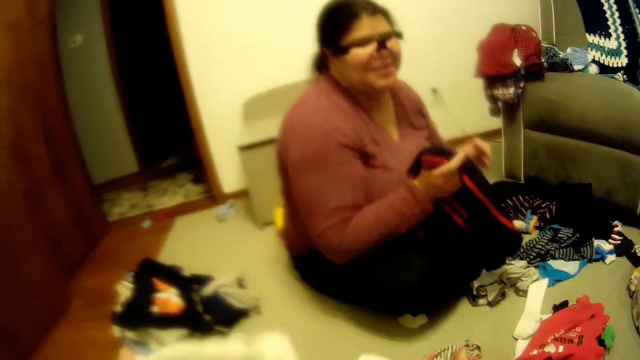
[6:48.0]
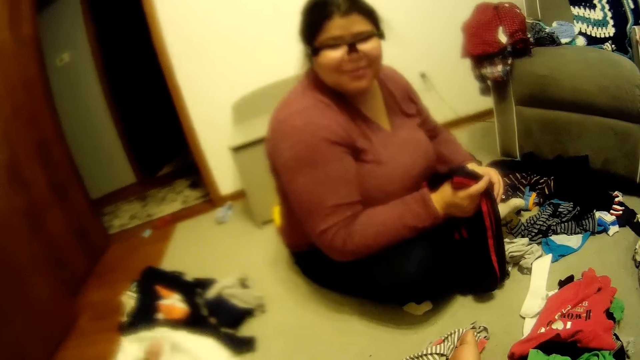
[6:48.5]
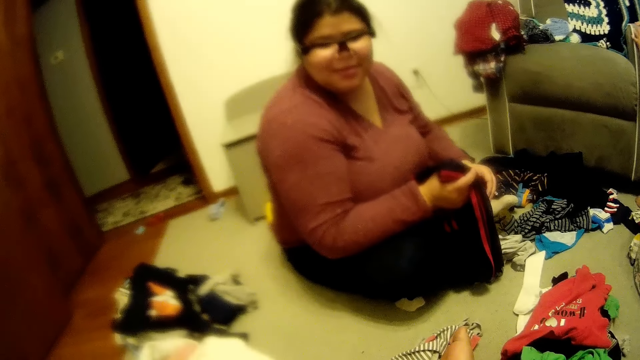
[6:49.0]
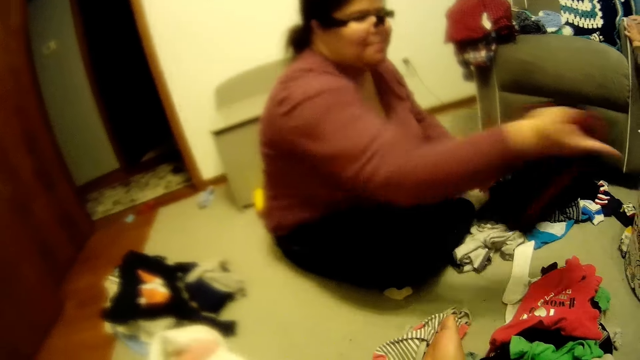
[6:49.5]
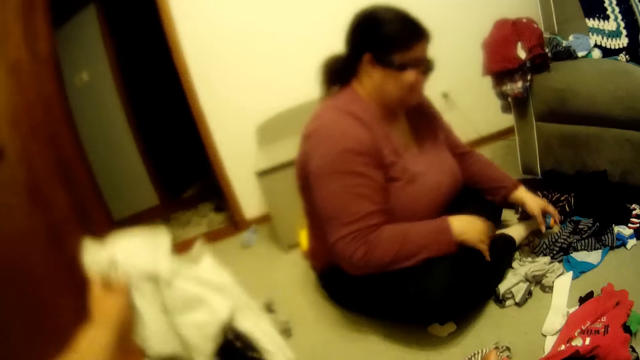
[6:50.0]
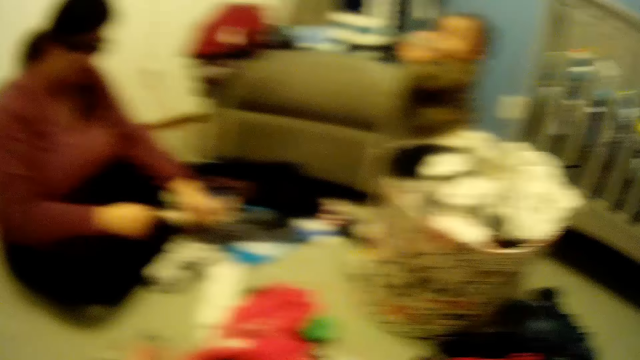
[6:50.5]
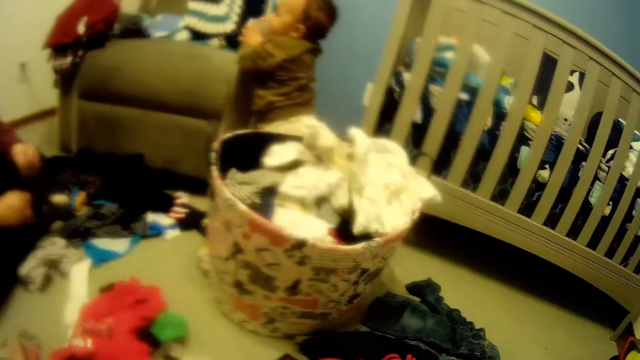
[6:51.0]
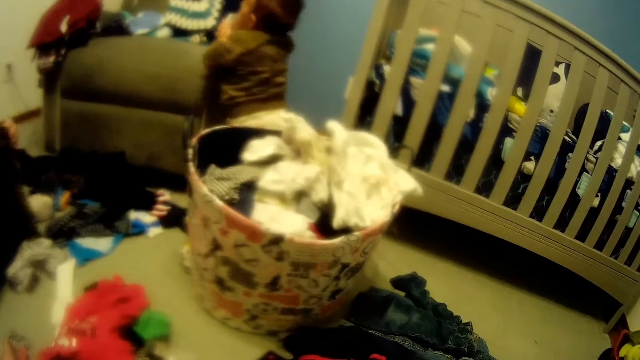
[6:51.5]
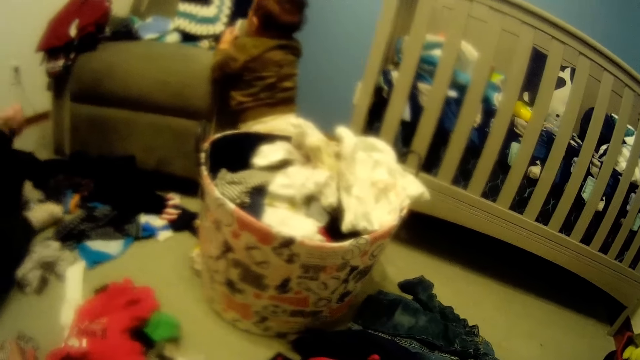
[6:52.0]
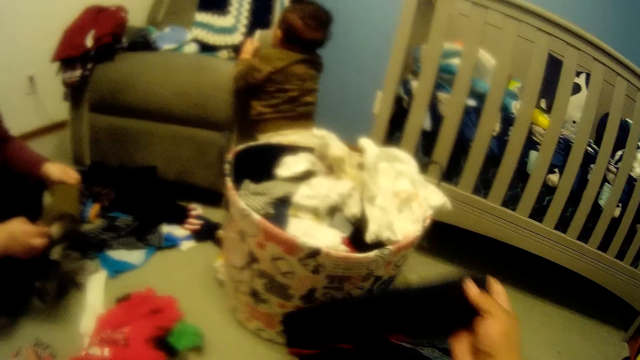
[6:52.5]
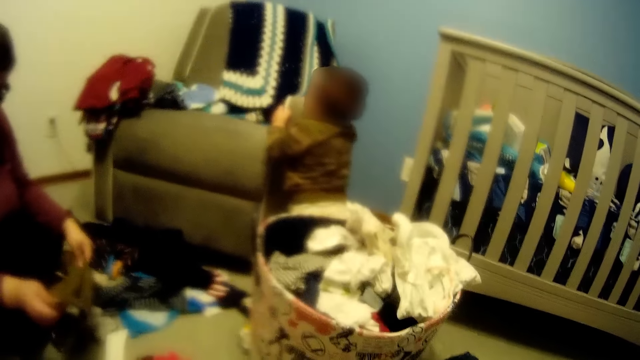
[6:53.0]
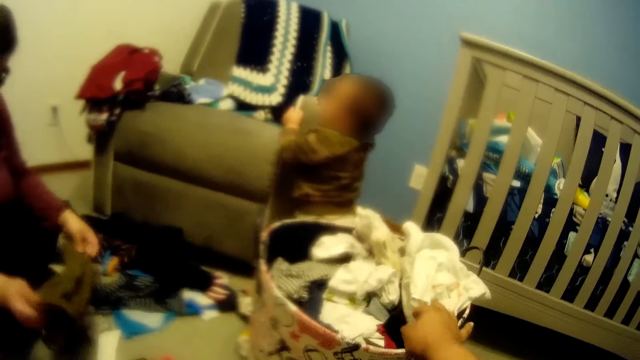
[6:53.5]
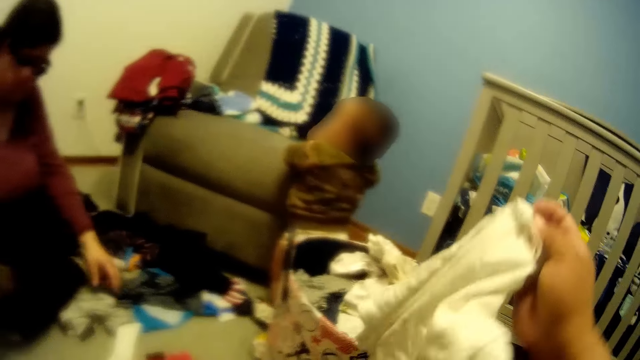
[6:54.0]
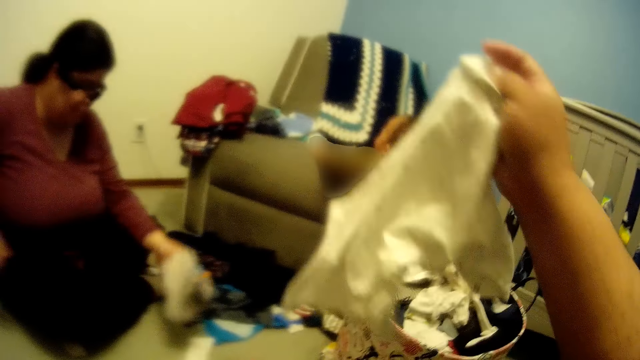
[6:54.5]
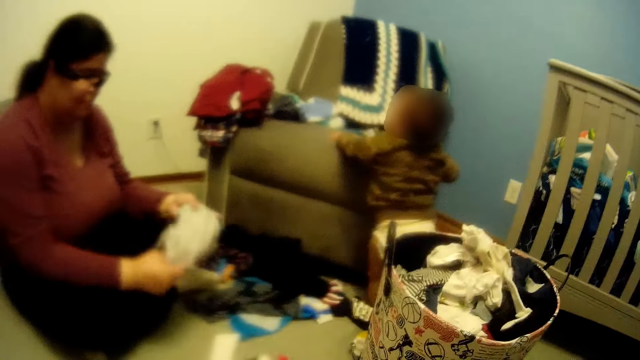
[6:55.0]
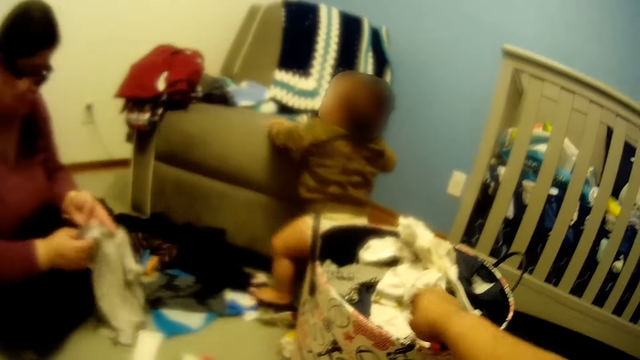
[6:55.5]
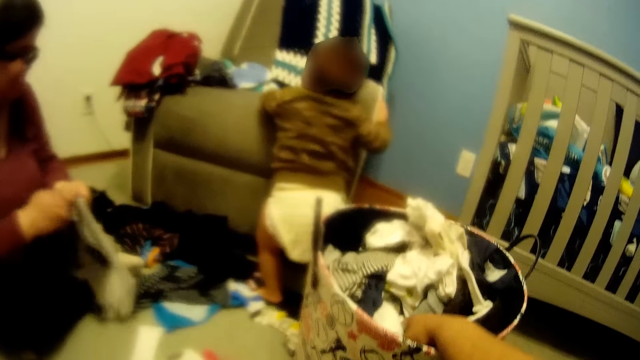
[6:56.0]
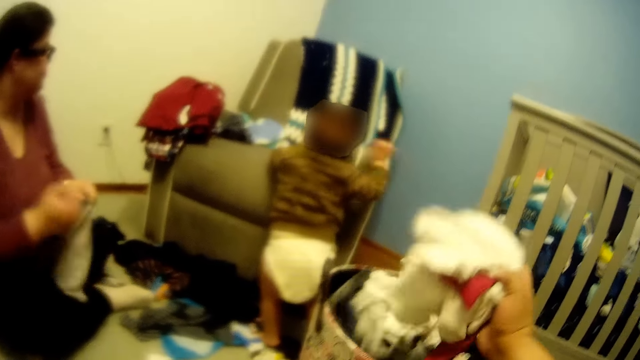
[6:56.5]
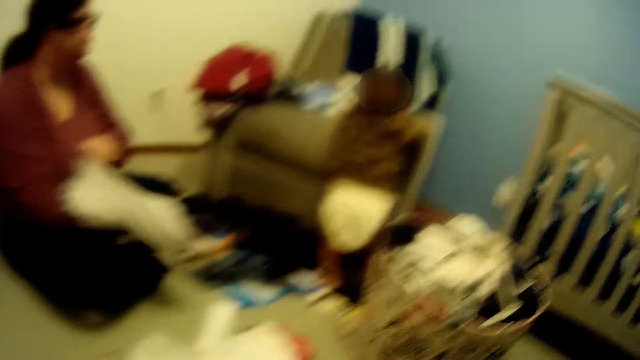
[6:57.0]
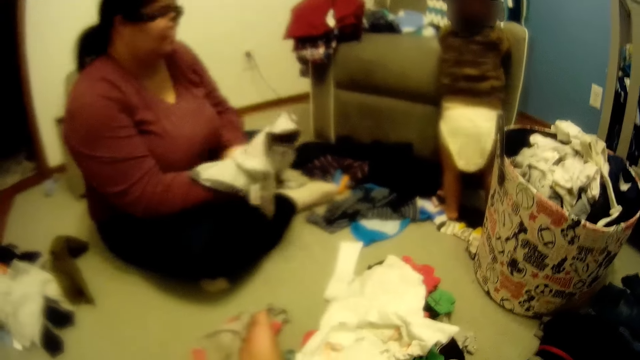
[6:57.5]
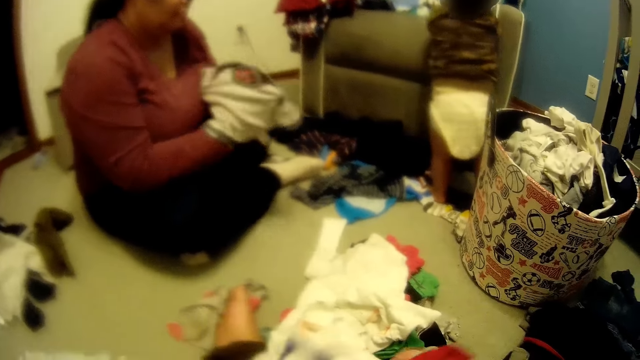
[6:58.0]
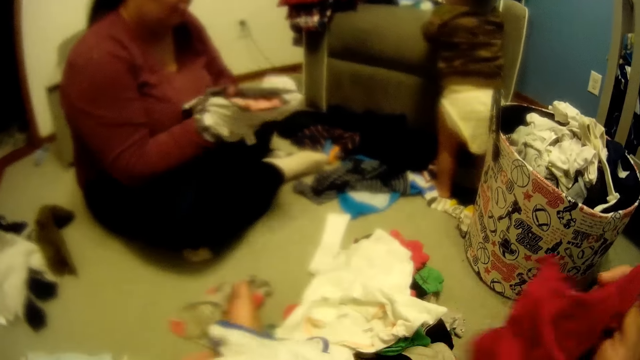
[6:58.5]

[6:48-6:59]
The camera wearer speaks to a lady. The lady puts the cloth on the floor. A baby stands holding a chair. The lady moves clothes on the floor. The camera wearer picks a cloth from the basket. The baby moves on the seat.

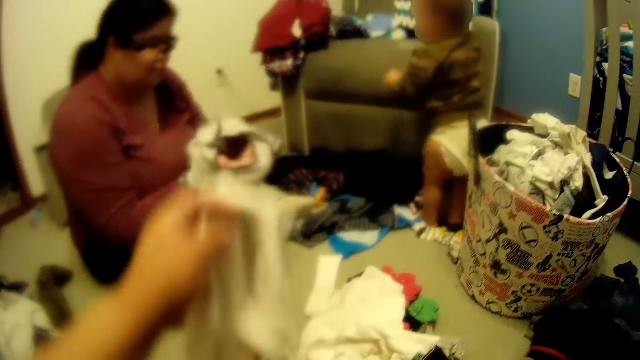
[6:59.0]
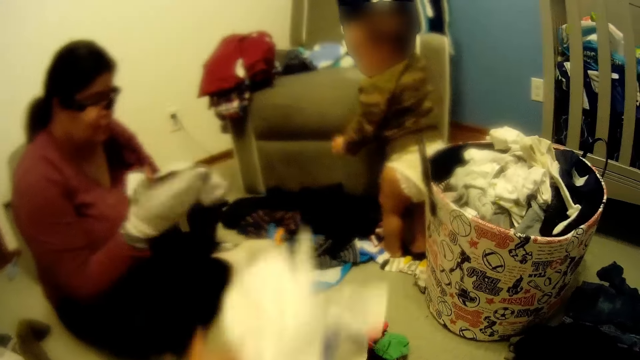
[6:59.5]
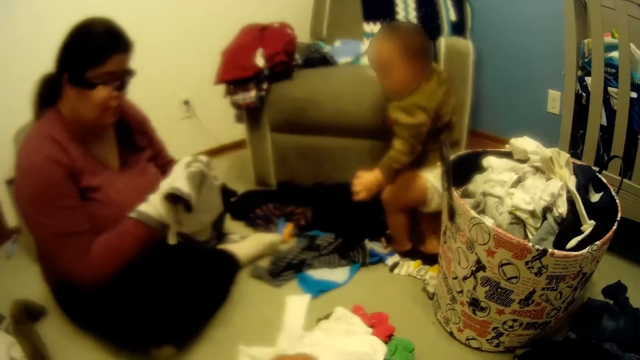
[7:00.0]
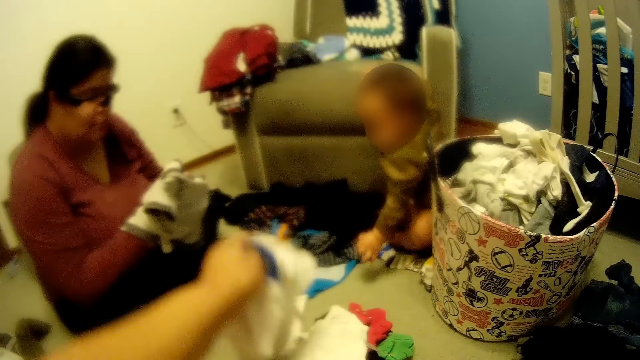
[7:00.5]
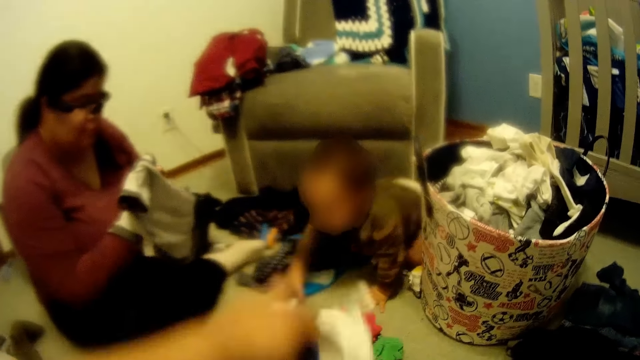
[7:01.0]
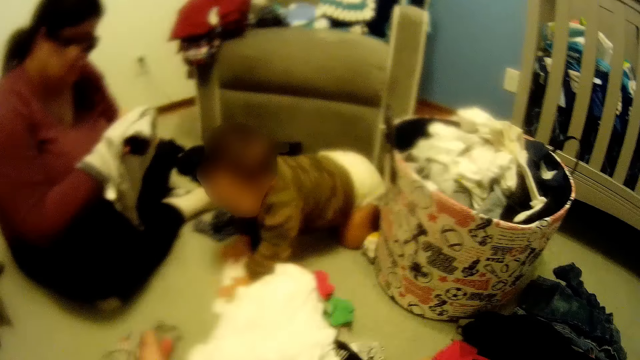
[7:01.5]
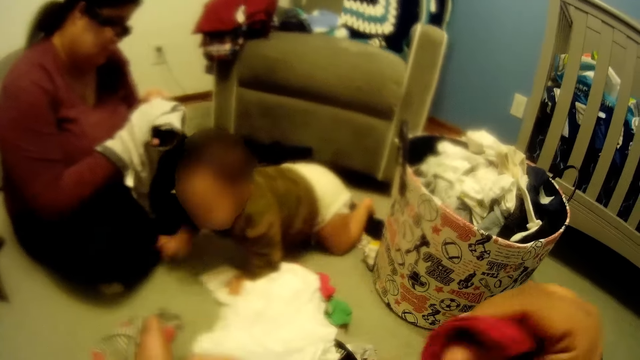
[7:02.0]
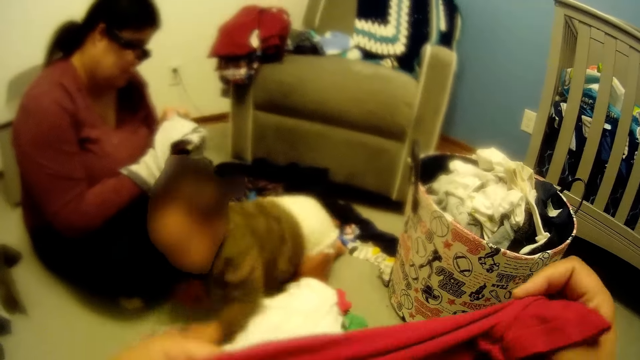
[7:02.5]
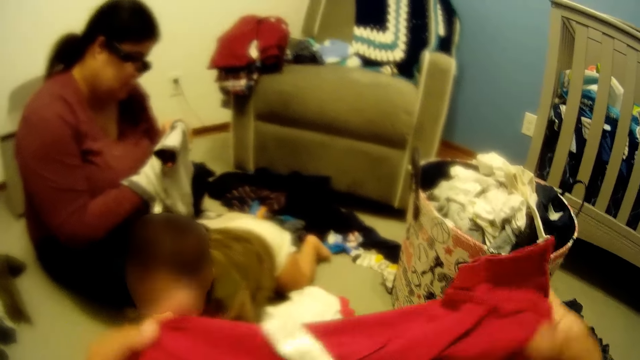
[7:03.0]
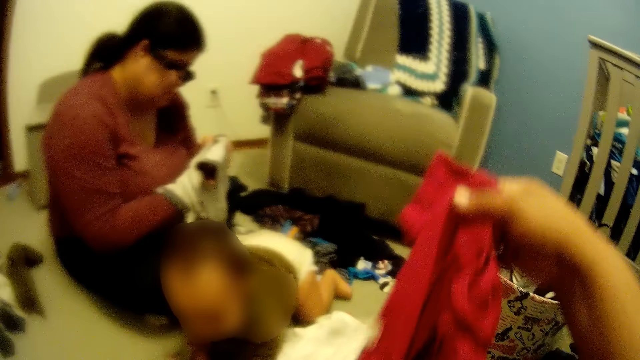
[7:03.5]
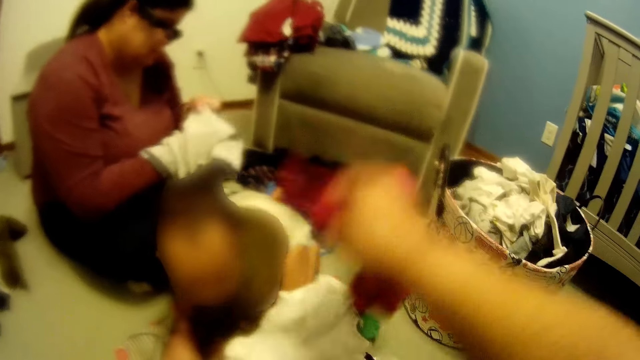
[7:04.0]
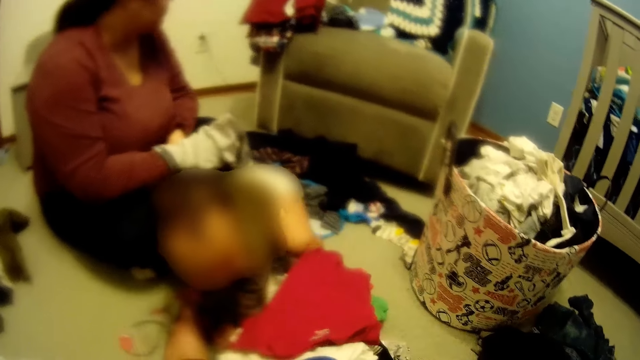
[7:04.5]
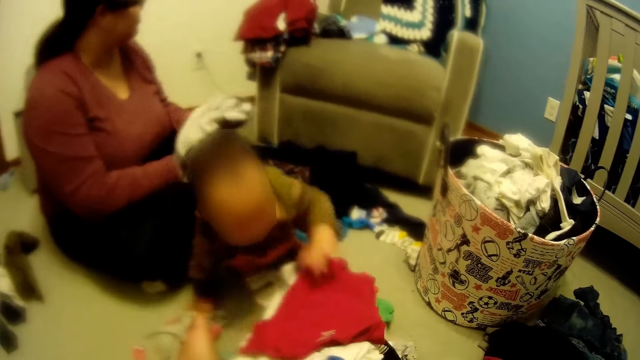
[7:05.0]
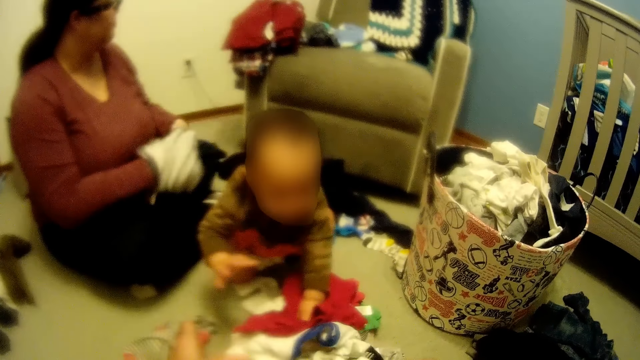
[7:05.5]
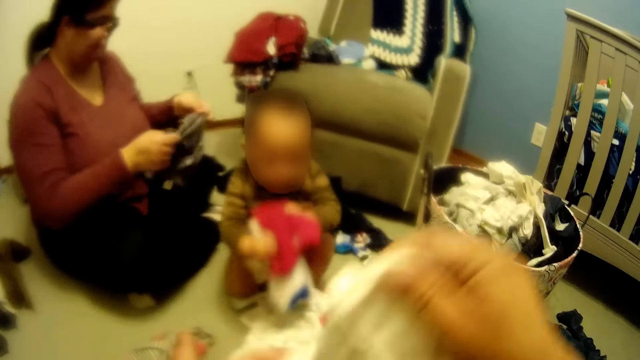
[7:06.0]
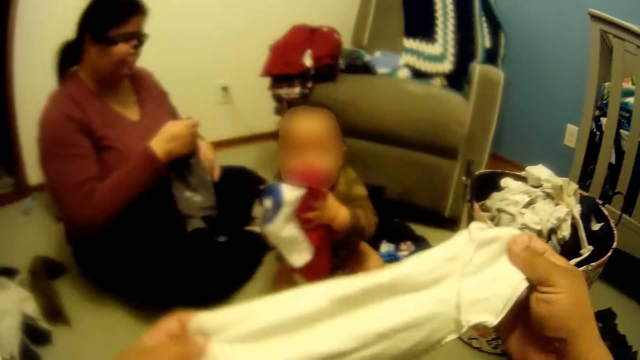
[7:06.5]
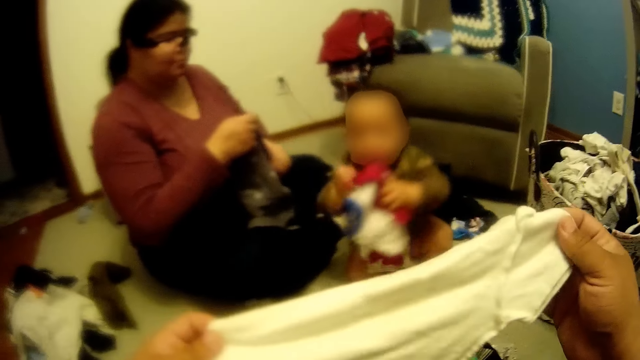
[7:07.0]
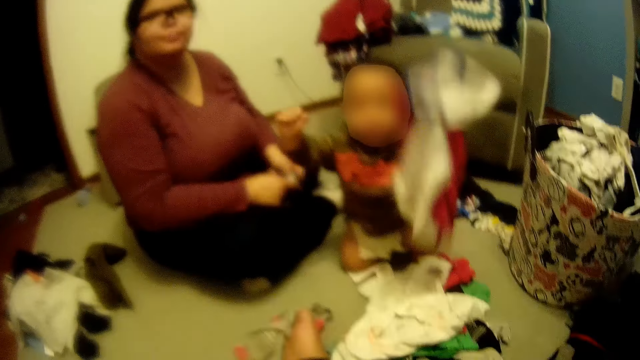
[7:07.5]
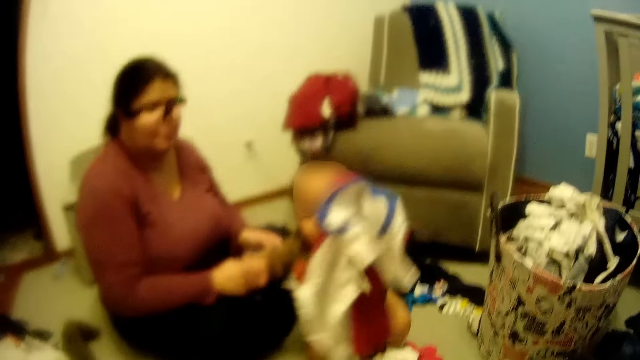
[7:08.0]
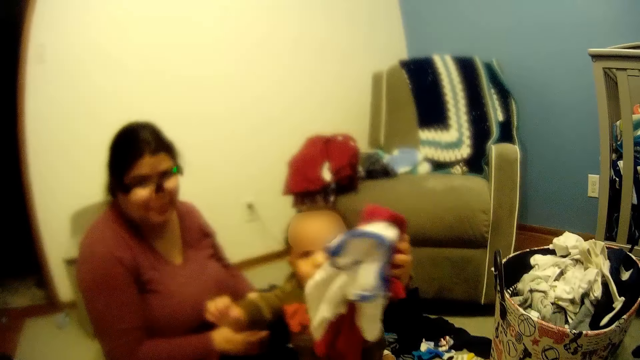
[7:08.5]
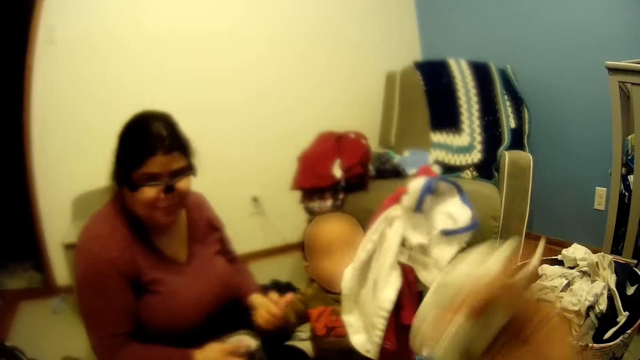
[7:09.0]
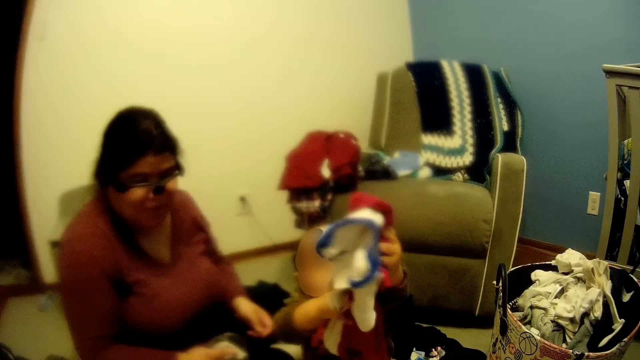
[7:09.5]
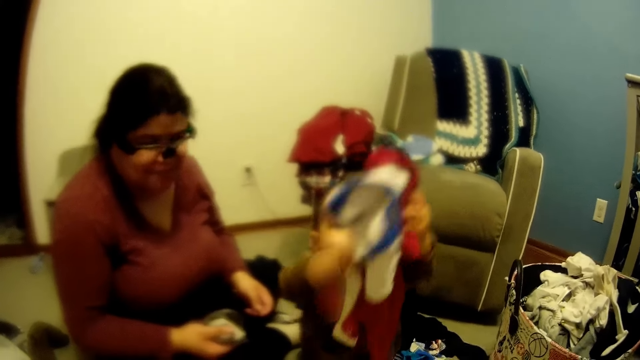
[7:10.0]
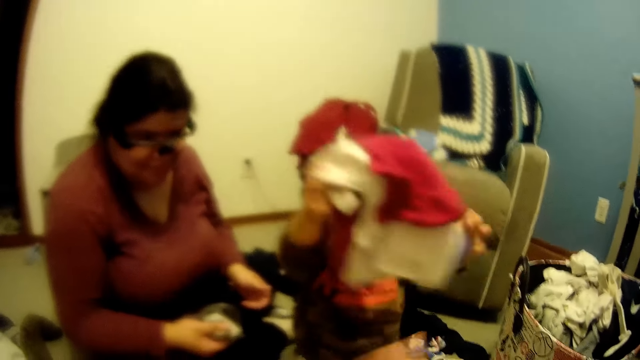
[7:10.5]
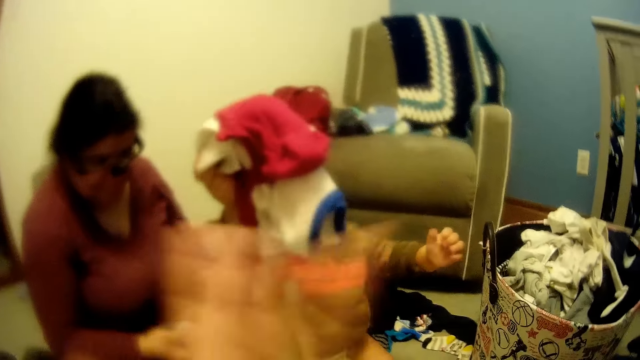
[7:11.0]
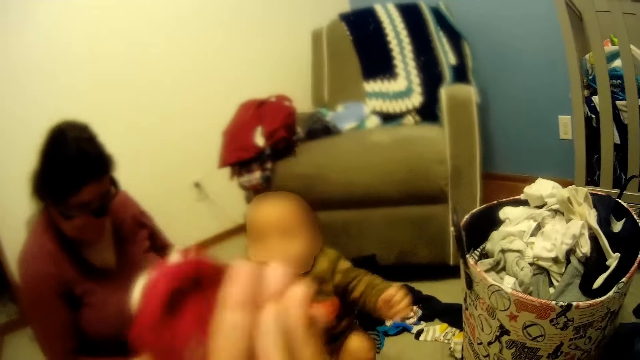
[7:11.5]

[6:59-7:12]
The camera wearer holds clothes in hand. The baby leaves the chair. The baby crawls on the floor. The camera wearer piles clothes on the floor. The baby picks some clothes from the floor with his hands, and disarranges the pile of clothes. The camera wearer picks up a cloth. The baby stretches his hand towards the camera wearer. The baby plays with the cloth in hand. A lady speaks to the baby. The camera wearer claps his hands.
